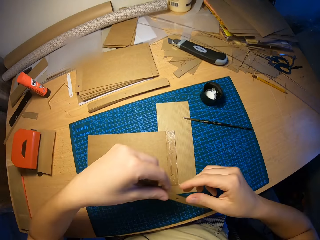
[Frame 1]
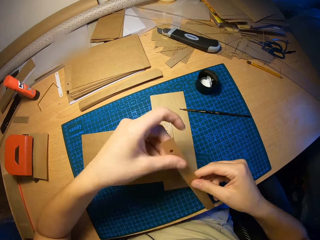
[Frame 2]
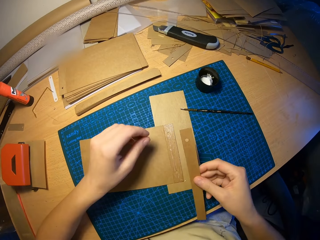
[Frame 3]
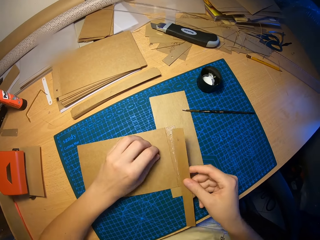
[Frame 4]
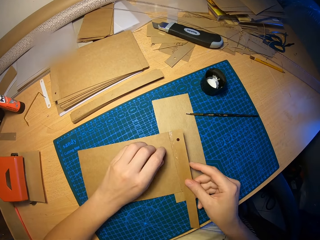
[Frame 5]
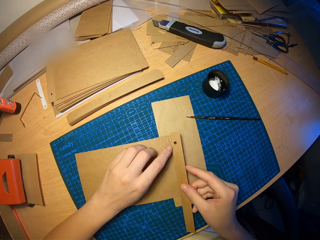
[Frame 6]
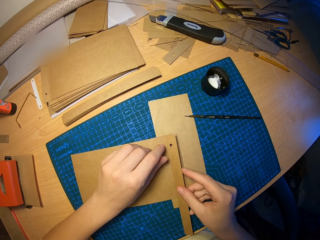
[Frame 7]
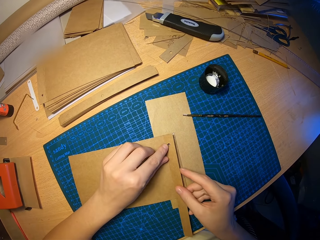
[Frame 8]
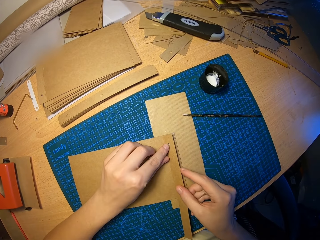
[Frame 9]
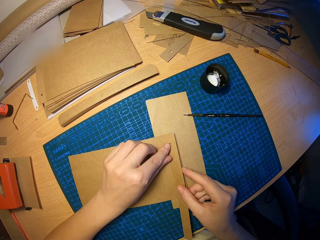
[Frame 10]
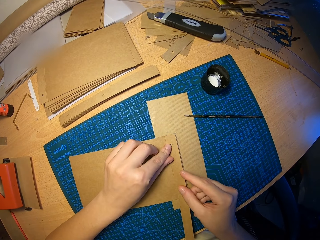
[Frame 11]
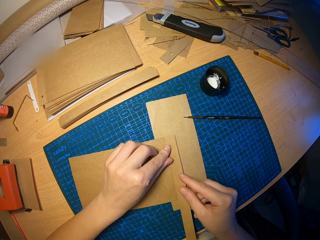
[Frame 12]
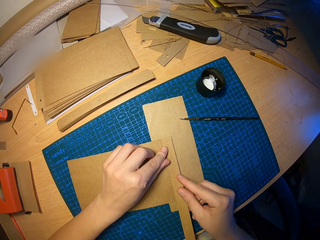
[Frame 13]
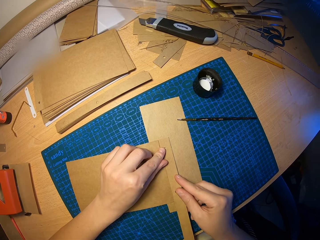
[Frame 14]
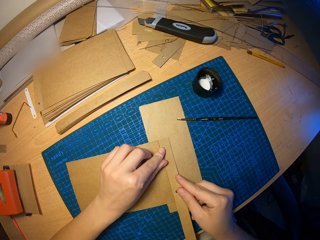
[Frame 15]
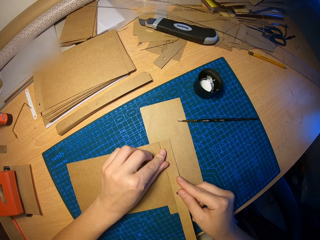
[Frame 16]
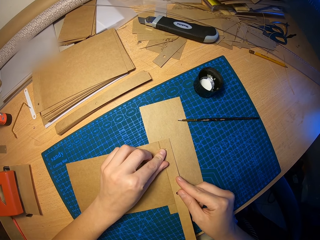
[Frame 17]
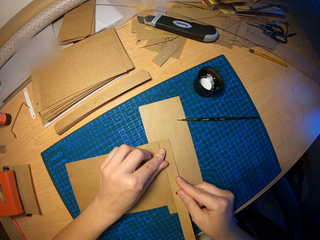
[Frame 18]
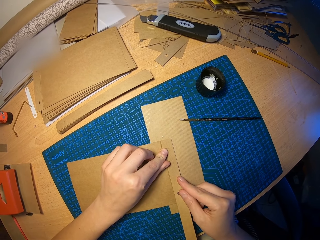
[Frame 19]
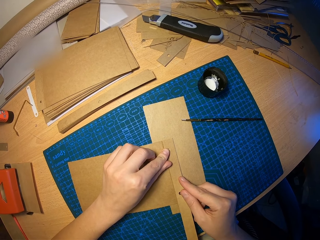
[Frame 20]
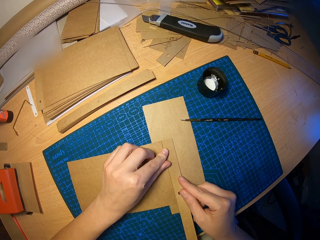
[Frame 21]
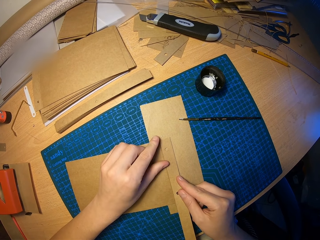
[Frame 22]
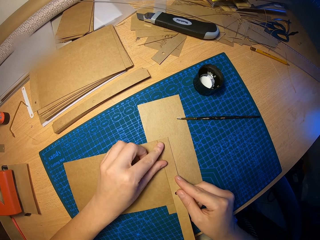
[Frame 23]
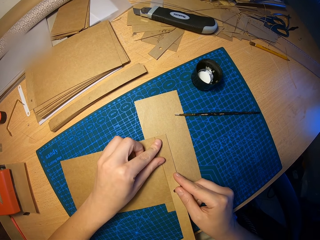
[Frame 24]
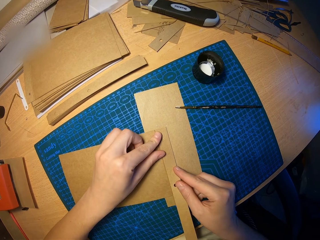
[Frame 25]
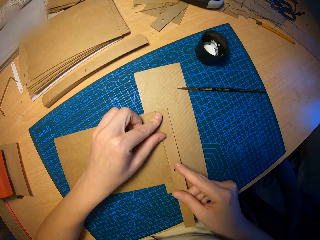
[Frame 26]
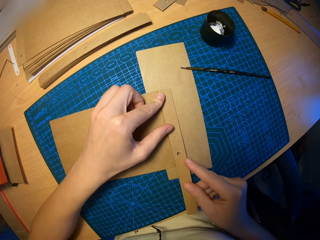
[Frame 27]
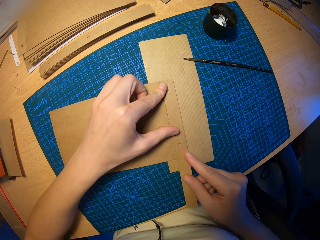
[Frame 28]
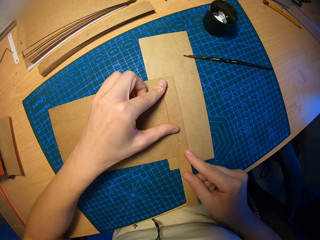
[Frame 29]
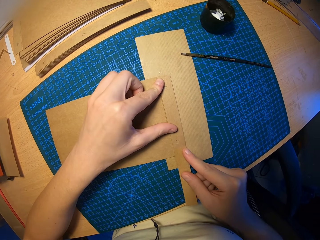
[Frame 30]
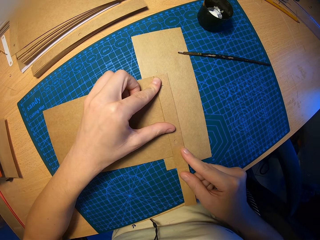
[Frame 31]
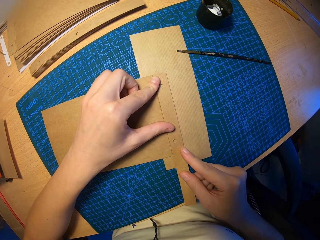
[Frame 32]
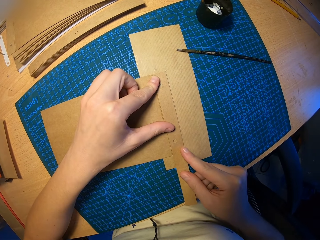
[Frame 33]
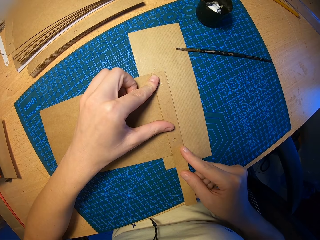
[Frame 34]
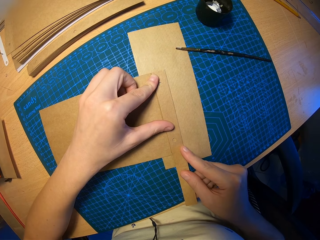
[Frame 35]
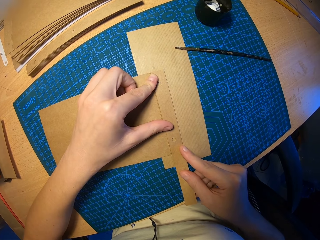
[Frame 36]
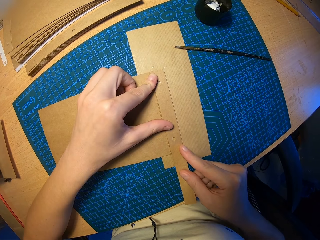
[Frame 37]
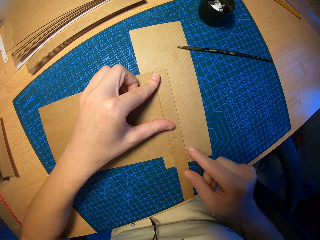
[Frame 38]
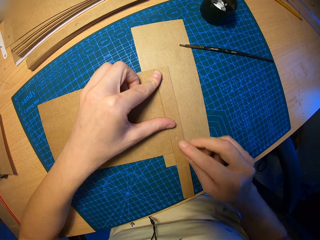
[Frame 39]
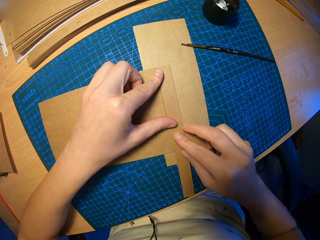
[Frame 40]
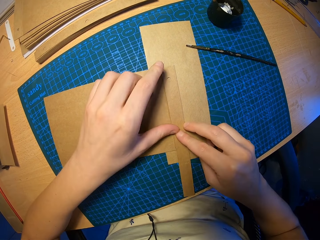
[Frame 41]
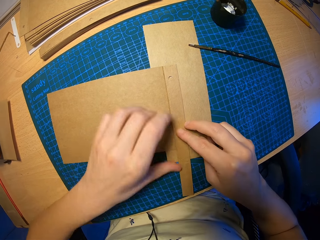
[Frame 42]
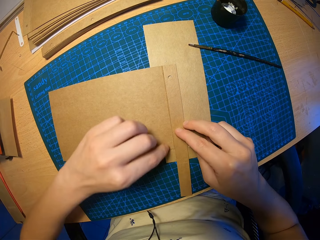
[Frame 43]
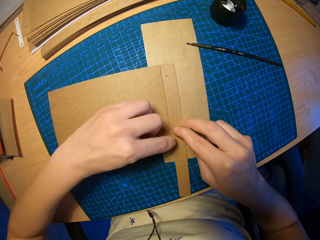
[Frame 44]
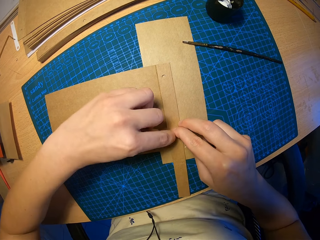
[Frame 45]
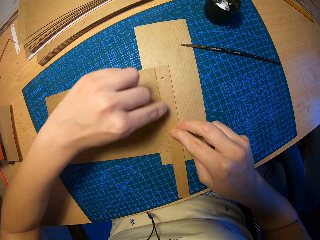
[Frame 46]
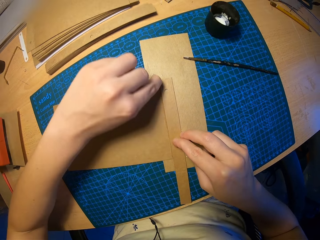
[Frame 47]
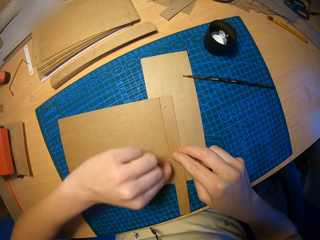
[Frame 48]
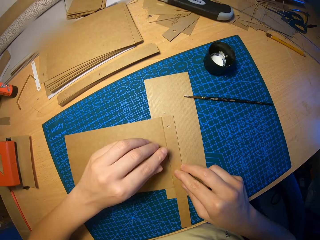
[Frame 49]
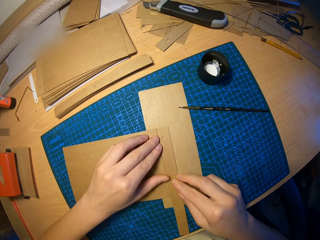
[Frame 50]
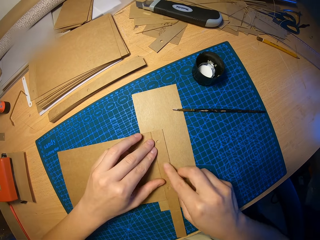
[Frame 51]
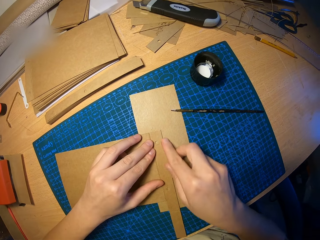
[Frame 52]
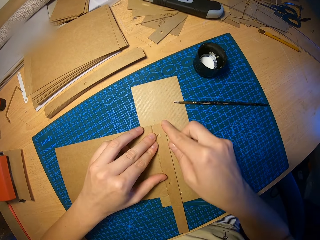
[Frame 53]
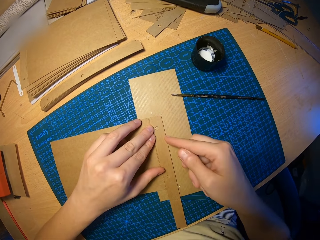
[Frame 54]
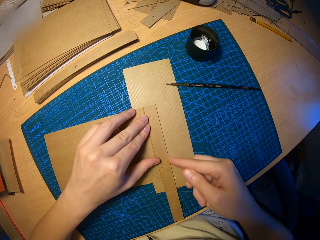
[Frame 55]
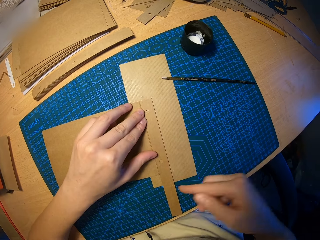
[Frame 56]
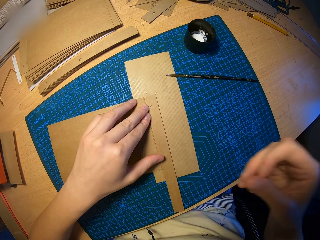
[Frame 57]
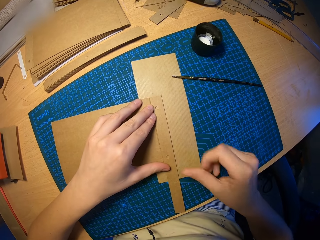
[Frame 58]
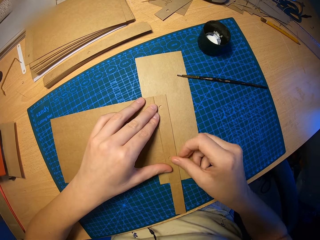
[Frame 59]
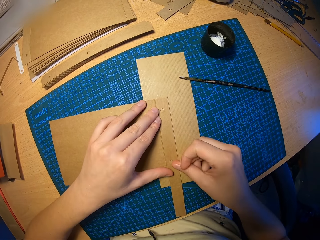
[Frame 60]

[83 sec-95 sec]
The camera wearer drops the brush in his right hand on the table. He moves a piece of paper from the left to the right hand. He attaches the small craft paper on the craft paper on the table with both hands. He presses on the attached craft papers on the table with both hands.

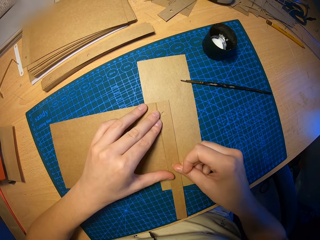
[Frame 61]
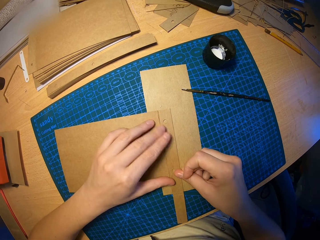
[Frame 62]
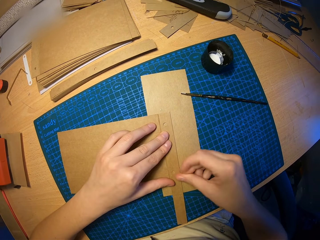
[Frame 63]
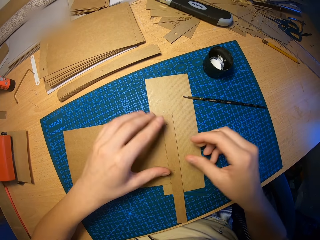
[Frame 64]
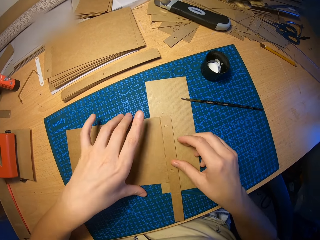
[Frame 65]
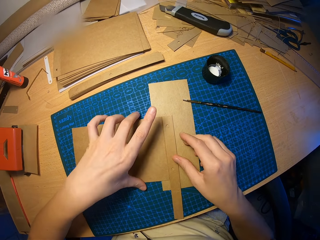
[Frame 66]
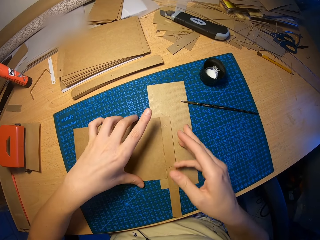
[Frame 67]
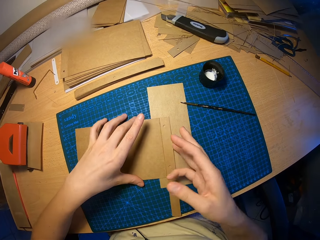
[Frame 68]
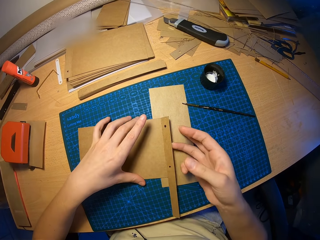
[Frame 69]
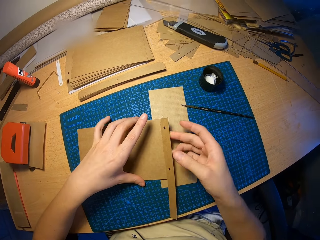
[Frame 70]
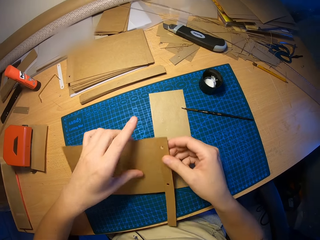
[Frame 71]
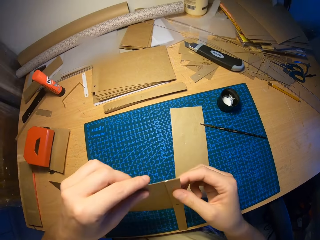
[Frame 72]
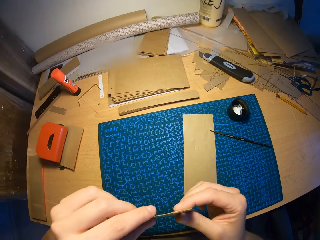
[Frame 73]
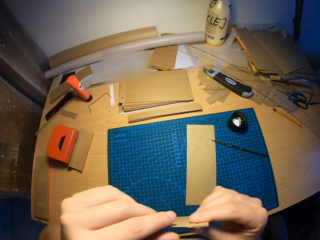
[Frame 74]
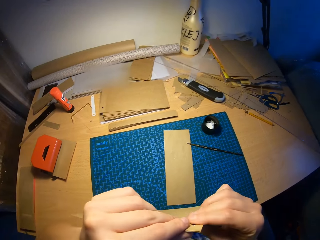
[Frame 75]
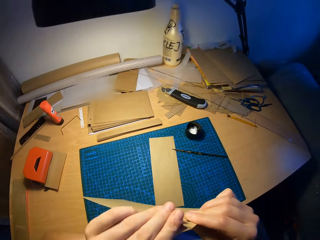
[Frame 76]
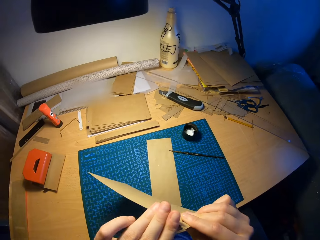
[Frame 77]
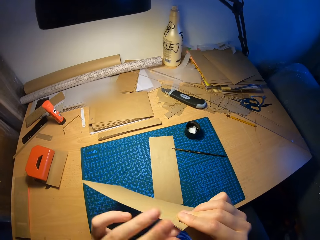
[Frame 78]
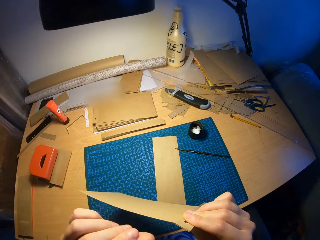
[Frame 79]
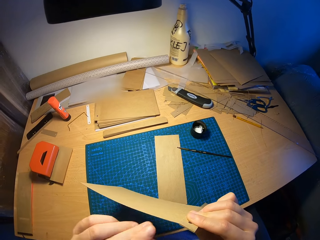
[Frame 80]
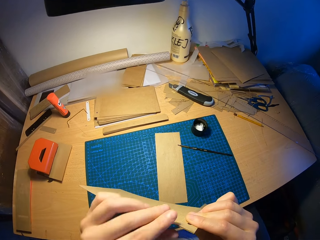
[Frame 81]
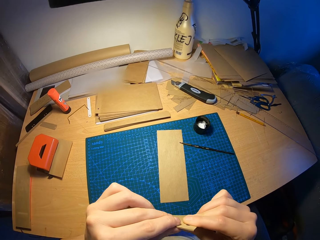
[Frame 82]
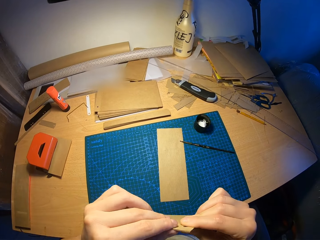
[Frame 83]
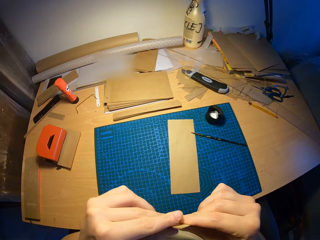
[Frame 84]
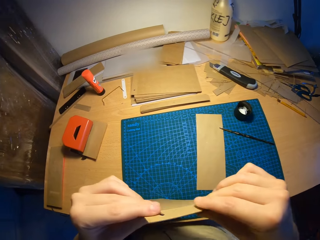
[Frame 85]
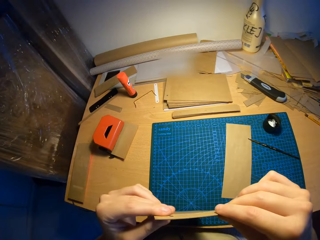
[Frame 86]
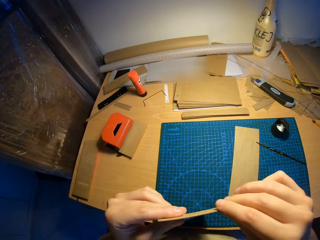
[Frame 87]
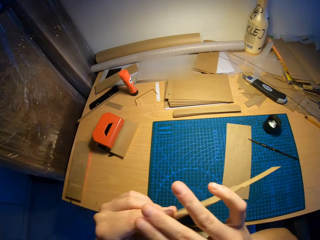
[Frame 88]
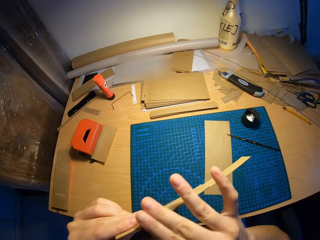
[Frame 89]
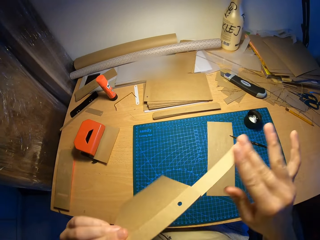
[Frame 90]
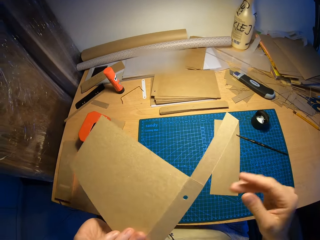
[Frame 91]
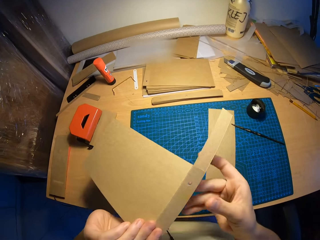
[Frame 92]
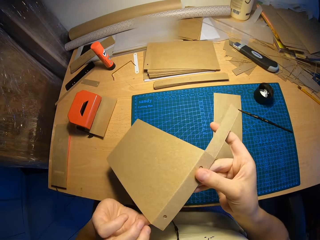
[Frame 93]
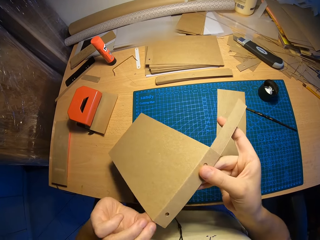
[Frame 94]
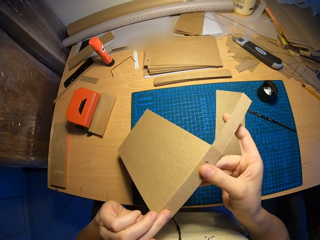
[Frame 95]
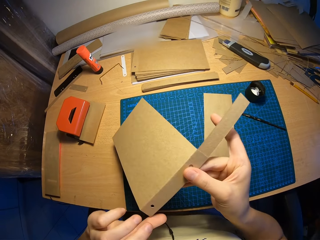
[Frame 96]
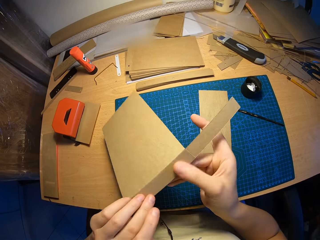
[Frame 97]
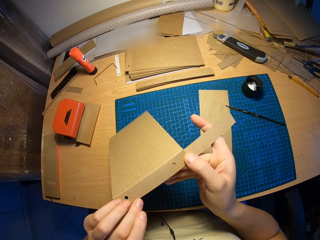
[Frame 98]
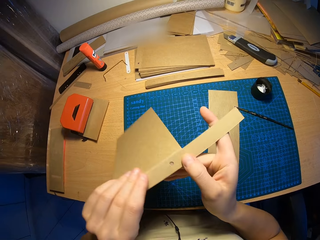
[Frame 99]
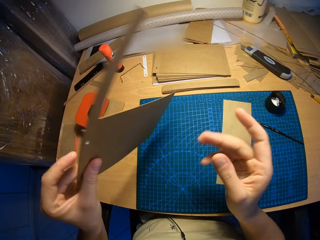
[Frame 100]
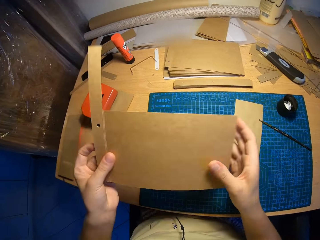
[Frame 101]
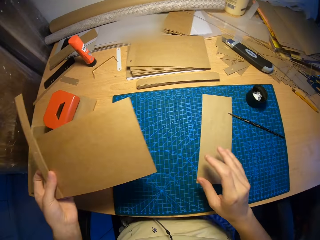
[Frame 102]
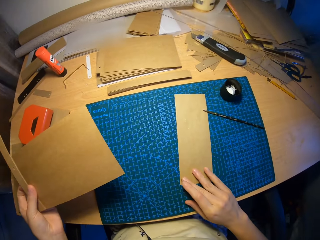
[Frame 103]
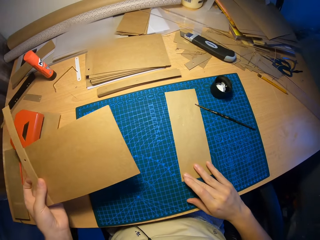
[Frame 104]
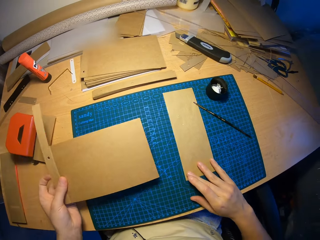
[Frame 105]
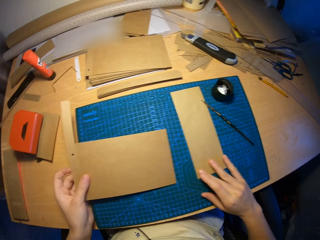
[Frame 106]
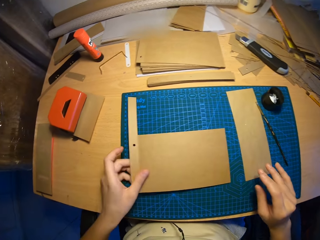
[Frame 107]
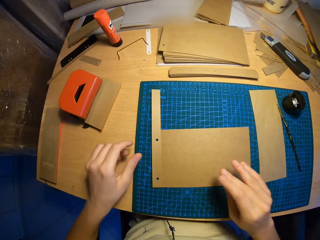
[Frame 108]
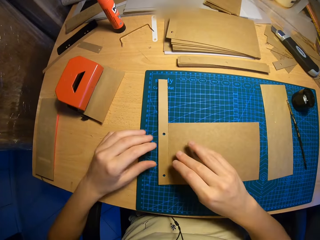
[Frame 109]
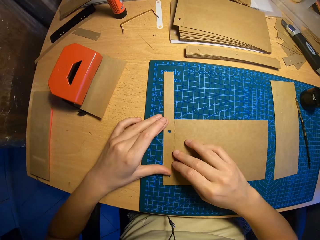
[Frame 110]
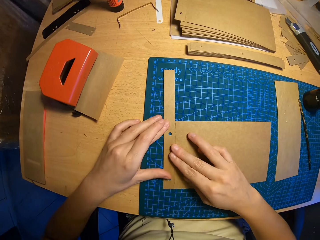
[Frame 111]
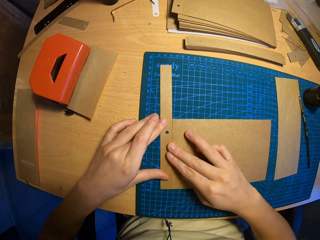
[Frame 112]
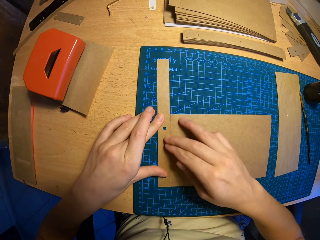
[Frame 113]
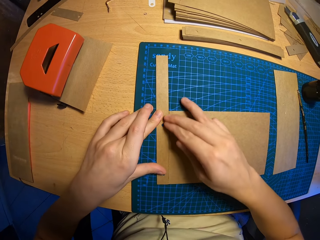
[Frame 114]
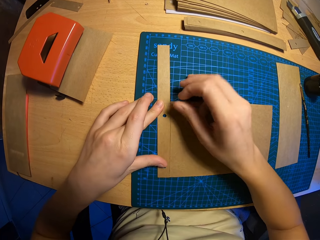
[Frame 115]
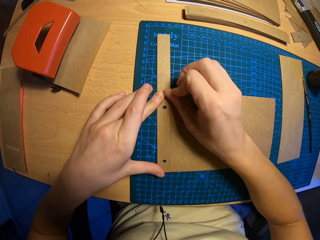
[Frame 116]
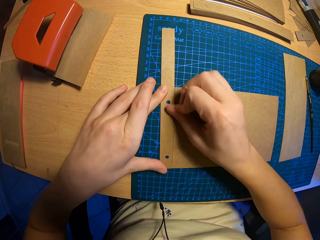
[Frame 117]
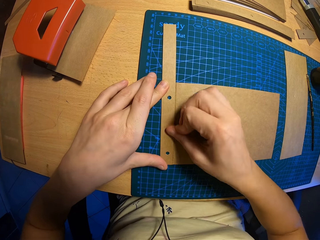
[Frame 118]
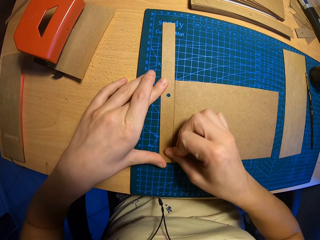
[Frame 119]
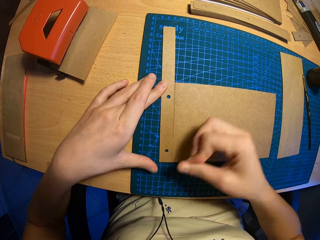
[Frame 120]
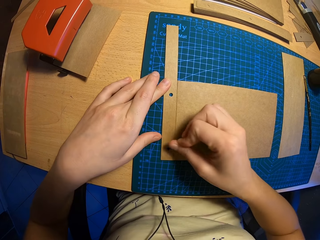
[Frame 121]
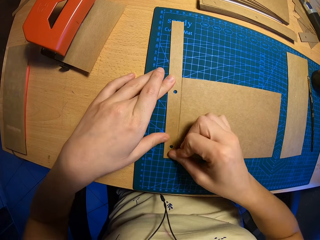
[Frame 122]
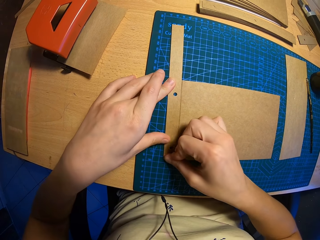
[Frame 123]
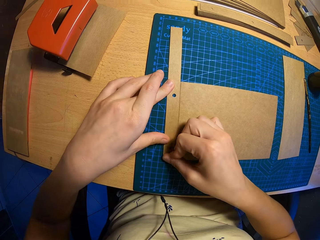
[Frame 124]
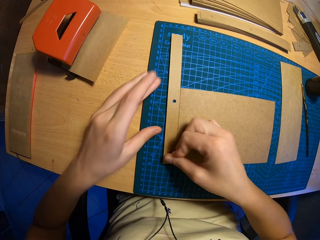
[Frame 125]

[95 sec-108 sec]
The camera wearer lifts the attached craft papers from the table with both hands. He looks at the paper. He touches the paper on the hands. He cleans the edges of the attached craft papers with his right hand. He looks at the paper on the hands. He touches a hole on the paper. He turns the paper on the hand. He moves the paper on the table. He places the attached craft papers on the table with his left hand. He presses on the attached craft papers on the table with both hands.
